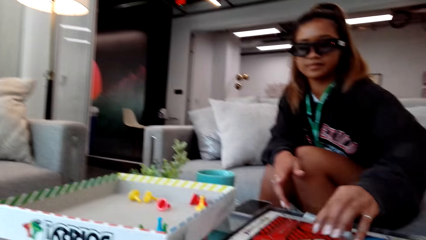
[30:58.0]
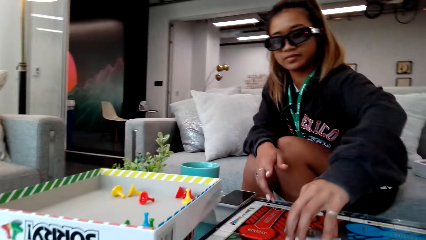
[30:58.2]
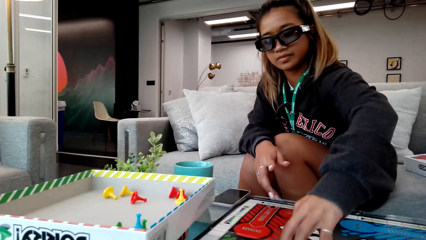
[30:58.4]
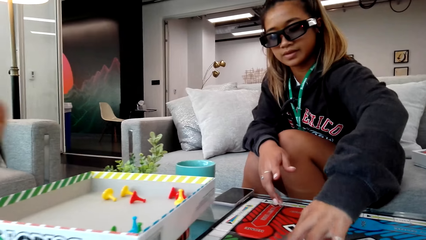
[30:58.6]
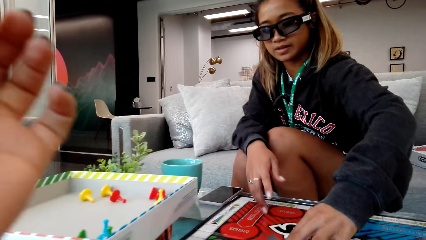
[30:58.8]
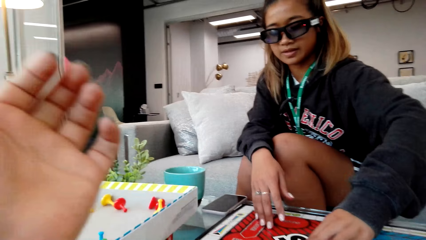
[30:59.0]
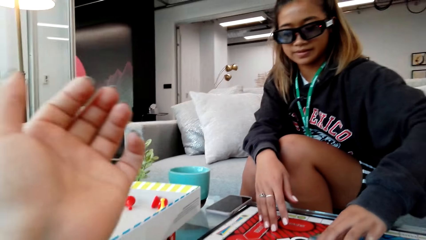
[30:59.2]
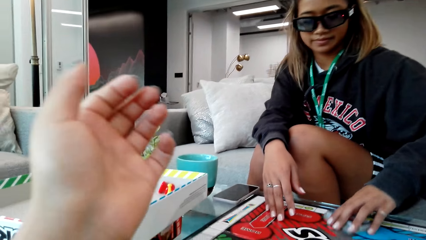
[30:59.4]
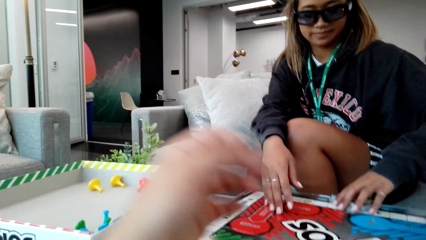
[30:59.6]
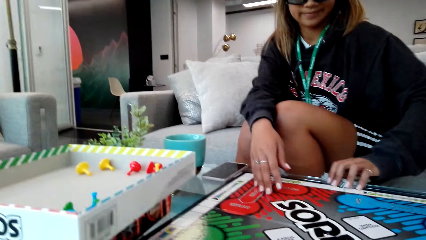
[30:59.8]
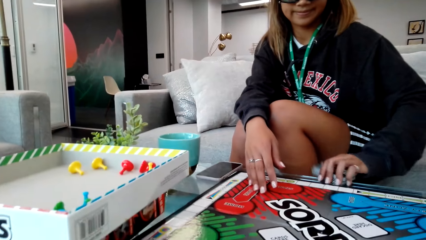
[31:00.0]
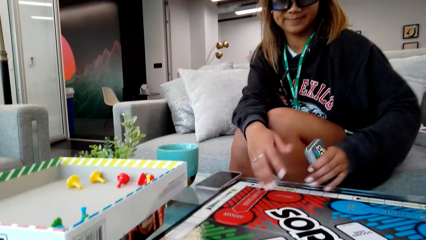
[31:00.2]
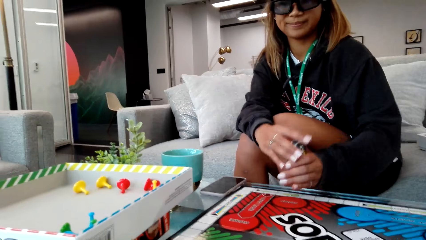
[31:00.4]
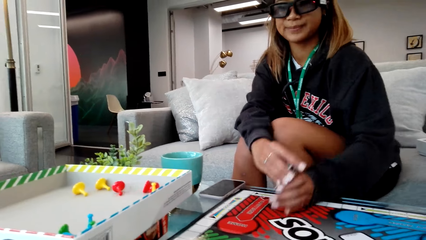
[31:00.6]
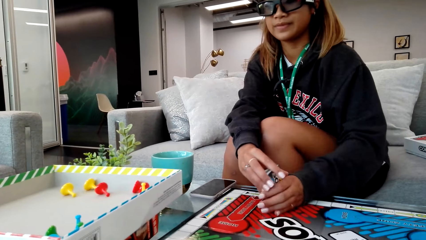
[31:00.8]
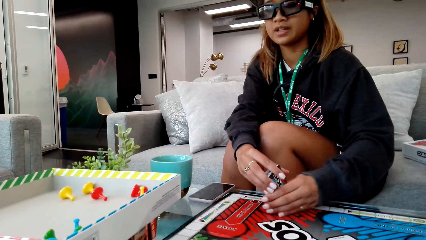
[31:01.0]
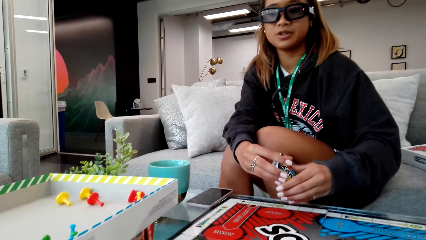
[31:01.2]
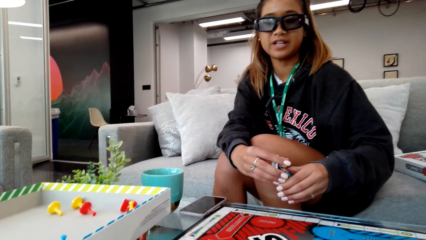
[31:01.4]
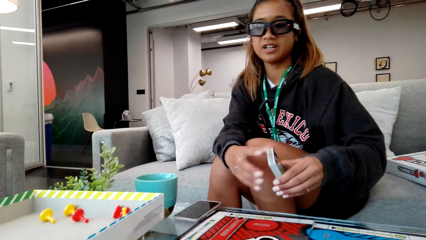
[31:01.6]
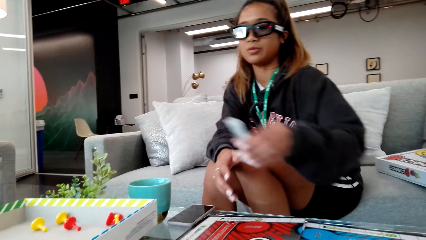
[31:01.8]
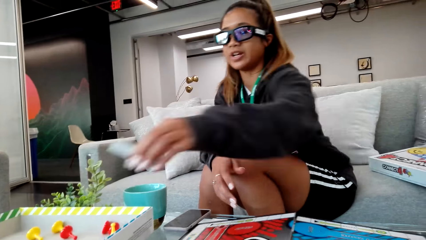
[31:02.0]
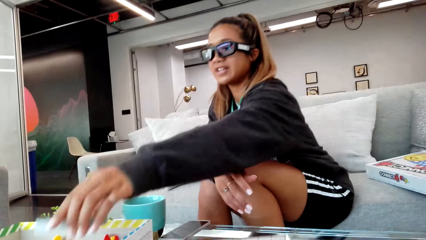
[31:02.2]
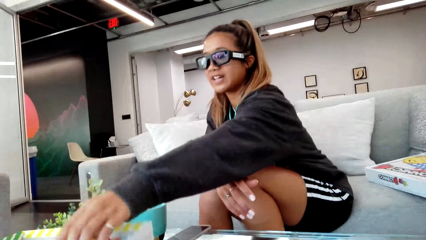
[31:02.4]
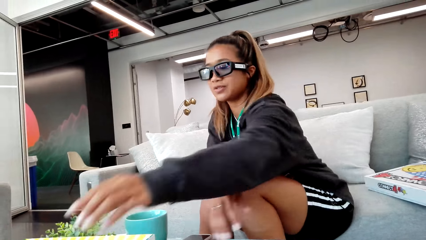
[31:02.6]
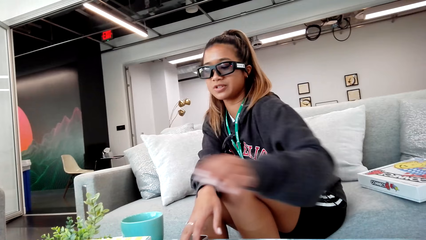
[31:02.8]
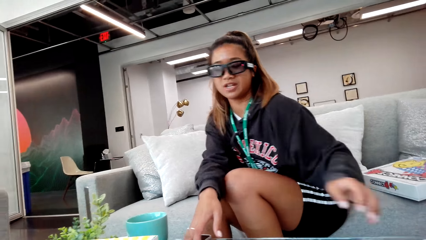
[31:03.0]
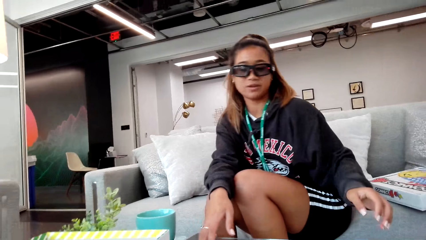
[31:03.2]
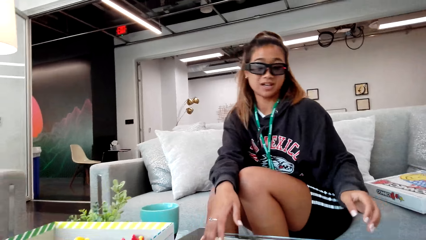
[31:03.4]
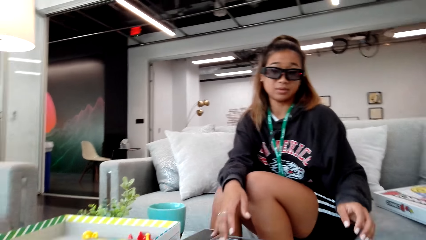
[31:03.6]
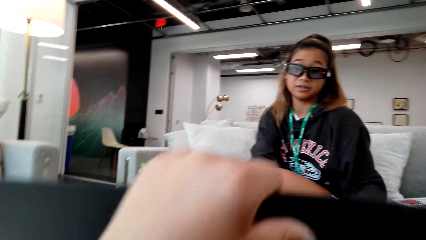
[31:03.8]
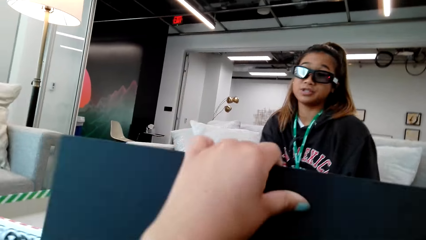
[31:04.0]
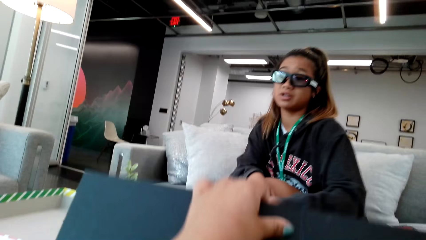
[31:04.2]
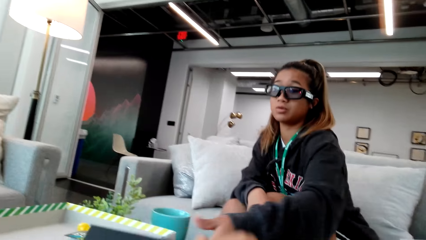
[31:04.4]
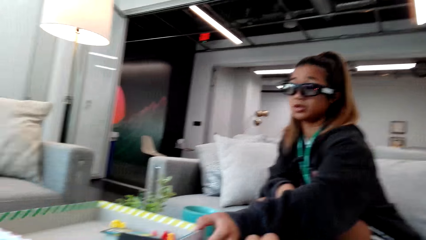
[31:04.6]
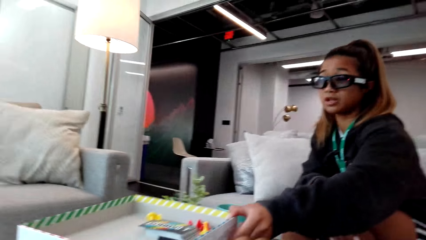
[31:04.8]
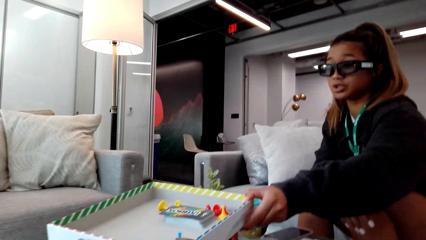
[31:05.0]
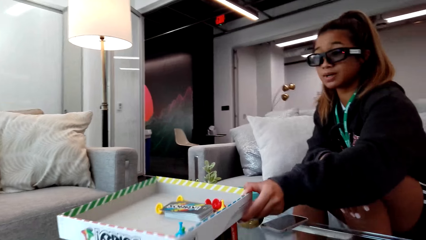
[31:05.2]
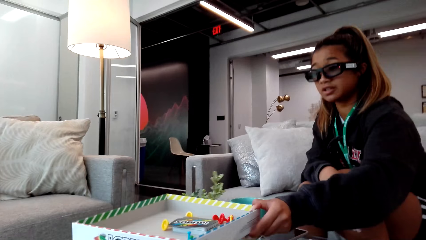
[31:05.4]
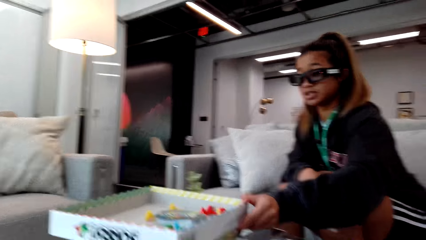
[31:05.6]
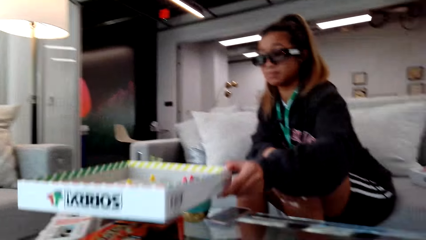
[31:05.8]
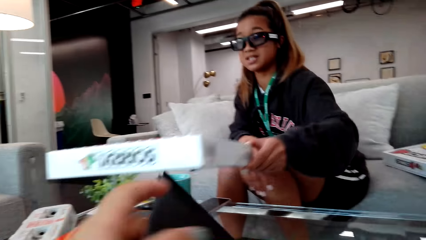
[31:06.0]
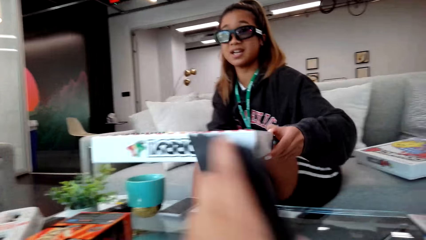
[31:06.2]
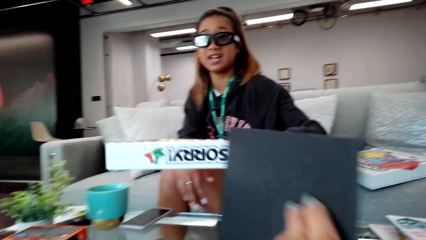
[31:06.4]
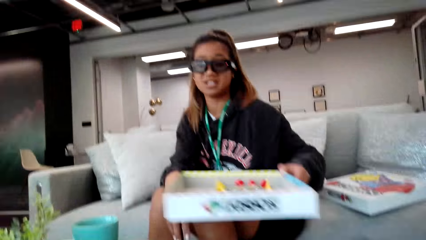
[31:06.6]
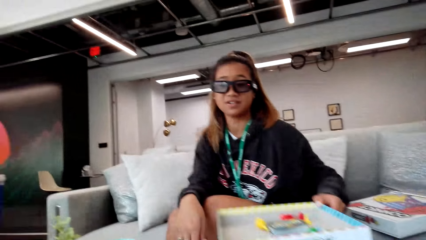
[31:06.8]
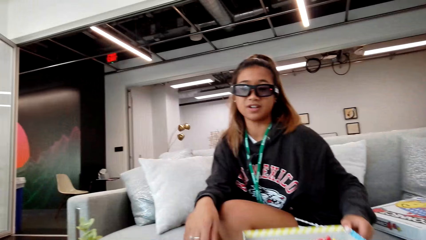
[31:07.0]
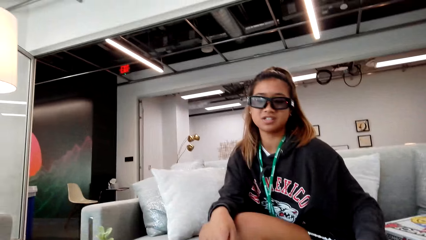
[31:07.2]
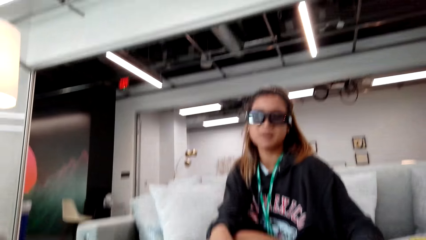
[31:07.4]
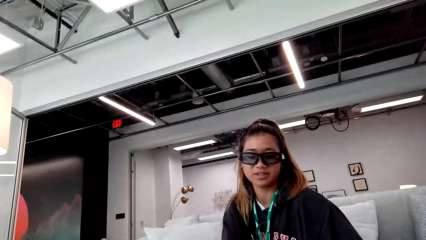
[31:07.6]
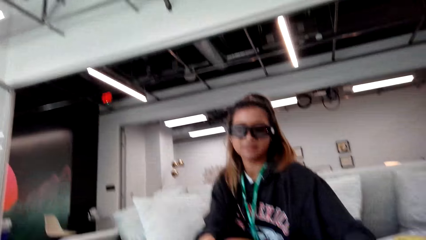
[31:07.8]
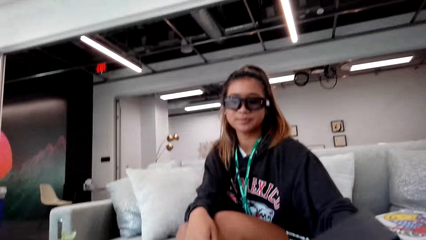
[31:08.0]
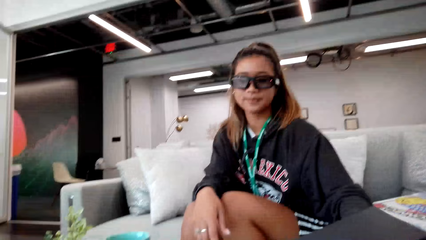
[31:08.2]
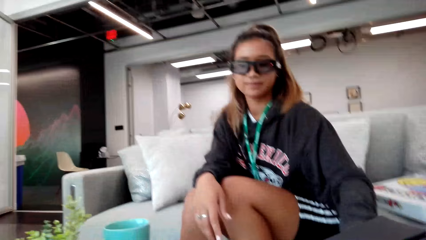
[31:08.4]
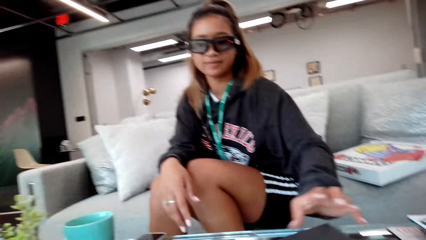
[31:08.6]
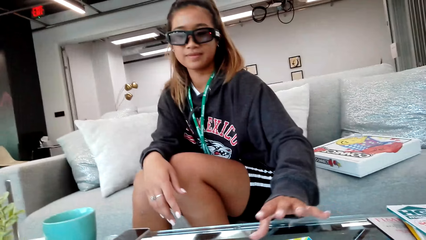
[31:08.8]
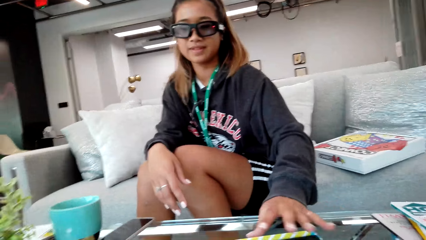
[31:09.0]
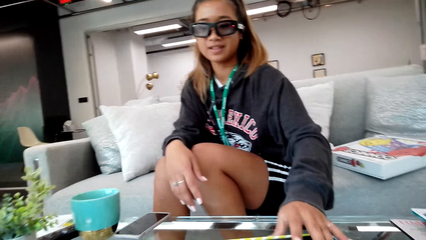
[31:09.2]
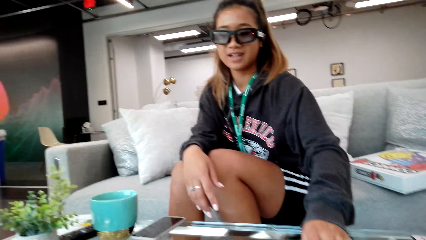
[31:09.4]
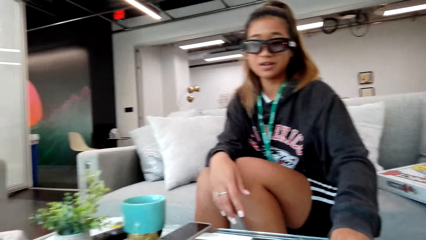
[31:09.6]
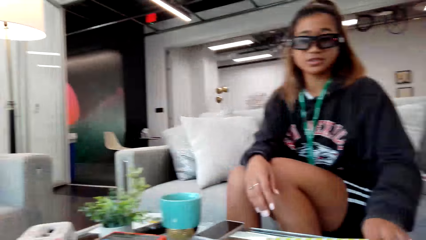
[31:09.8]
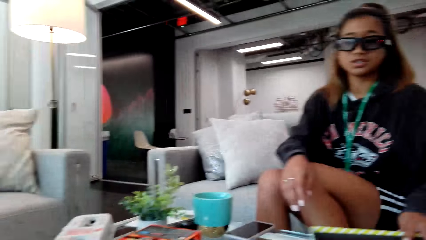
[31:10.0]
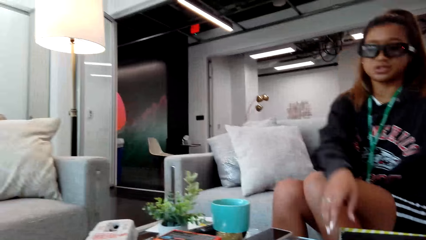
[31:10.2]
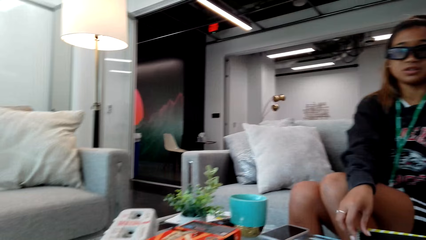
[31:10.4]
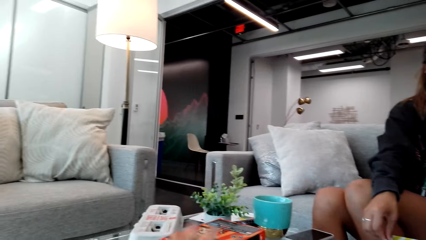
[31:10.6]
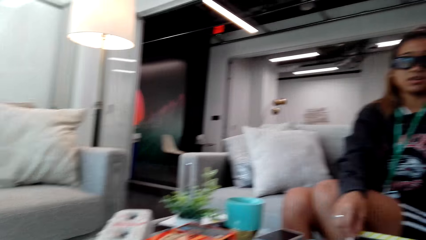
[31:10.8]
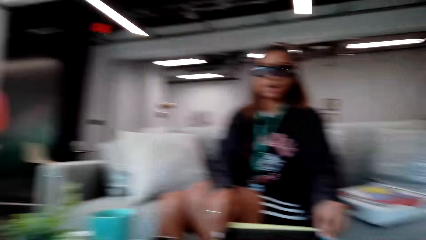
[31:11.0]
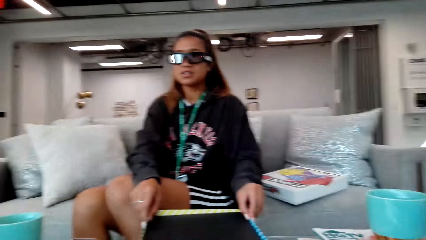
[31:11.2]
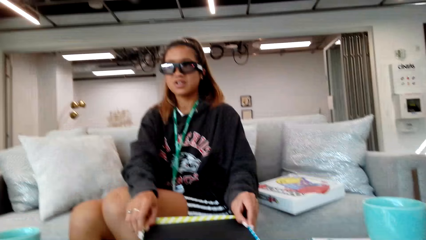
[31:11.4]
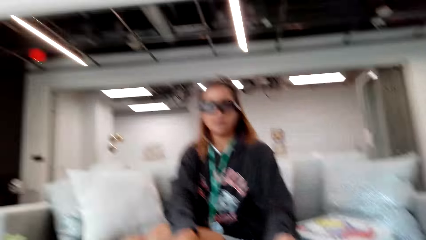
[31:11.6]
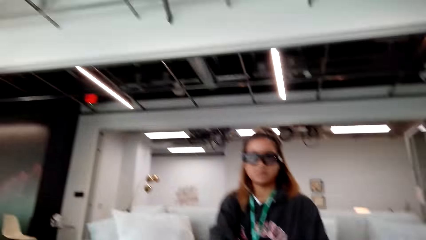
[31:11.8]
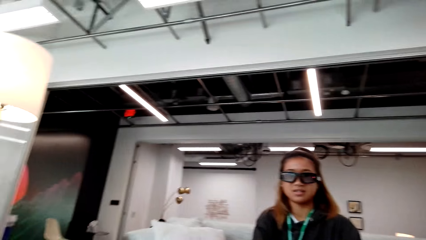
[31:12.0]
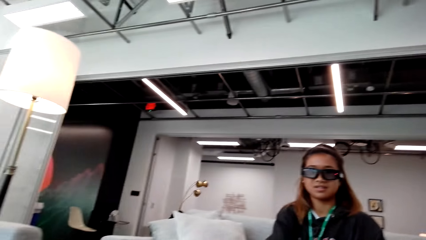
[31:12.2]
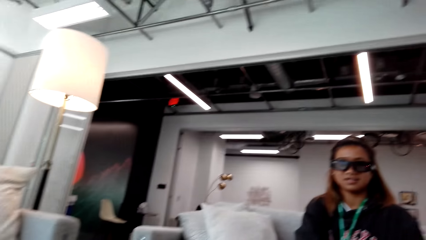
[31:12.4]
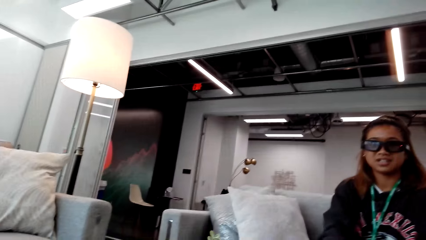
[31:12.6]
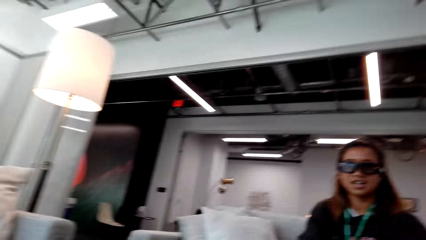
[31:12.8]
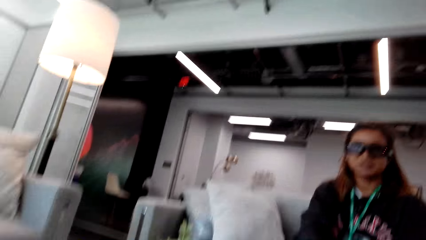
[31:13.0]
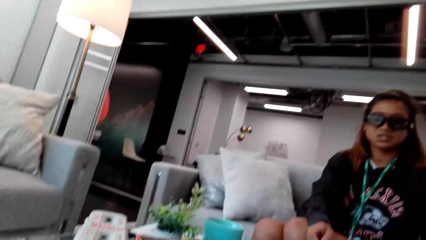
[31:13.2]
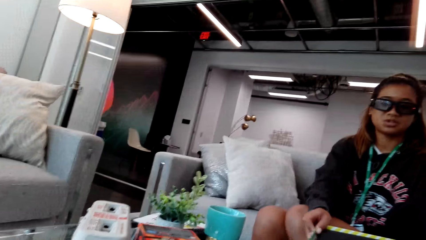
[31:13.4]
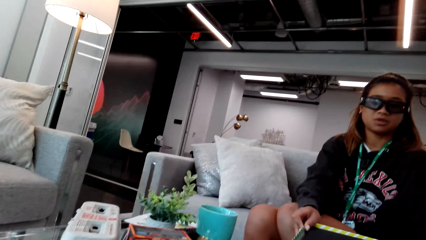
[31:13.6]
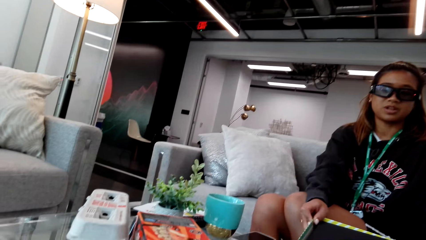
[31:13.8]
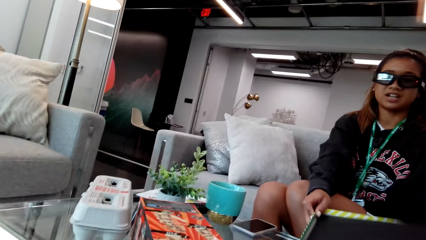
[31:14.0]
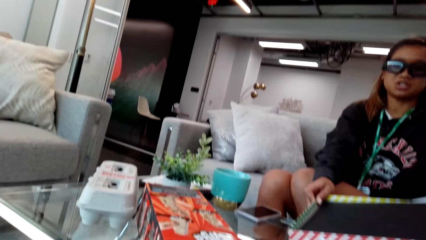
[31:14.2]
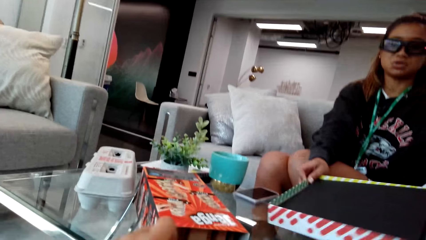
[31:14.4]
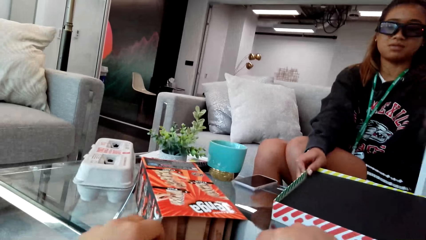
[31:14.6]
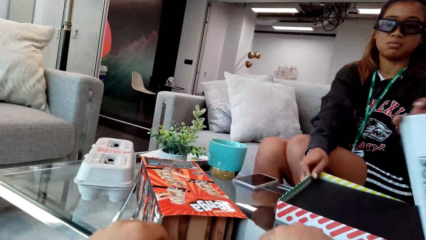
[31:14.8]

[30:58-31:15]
A person collects the game cards. The camera wearer raises her hand. The person arranges the cards on the table and places the game cards in the box. The camera wearer closes the sorry game box. The person picks the sorry game box, drops the sorry game box and closes the sorry game box.
